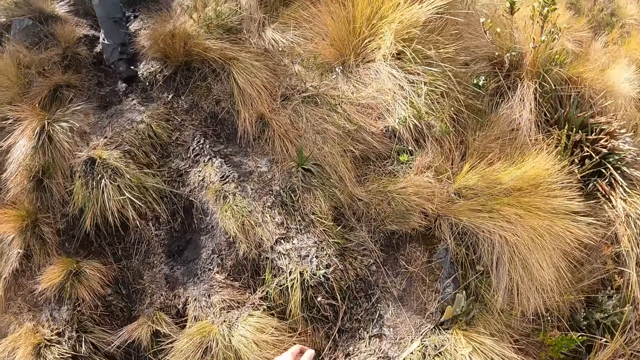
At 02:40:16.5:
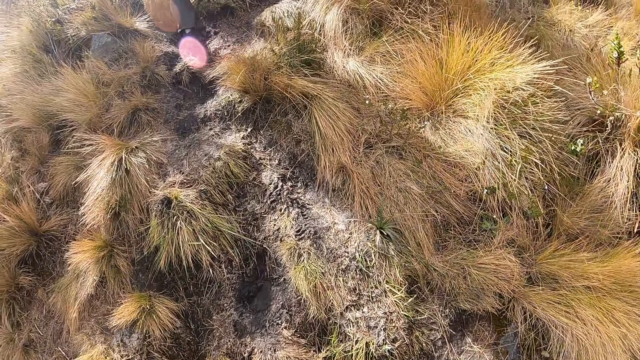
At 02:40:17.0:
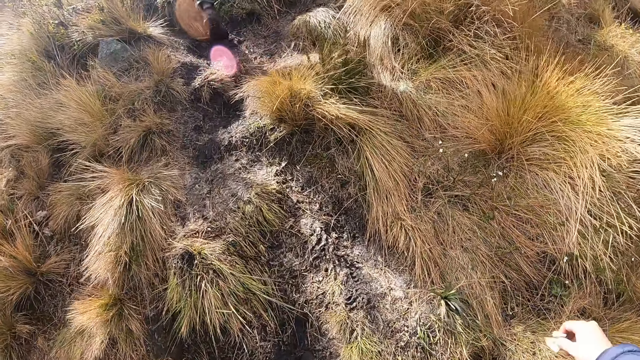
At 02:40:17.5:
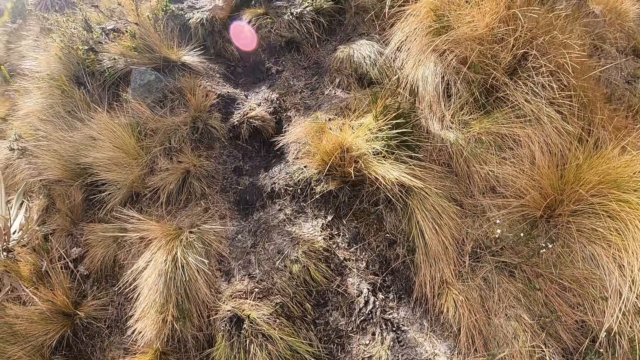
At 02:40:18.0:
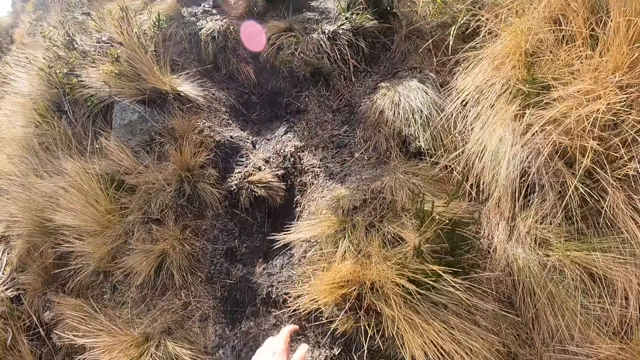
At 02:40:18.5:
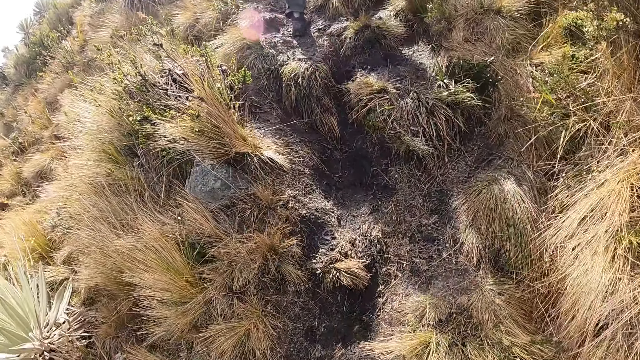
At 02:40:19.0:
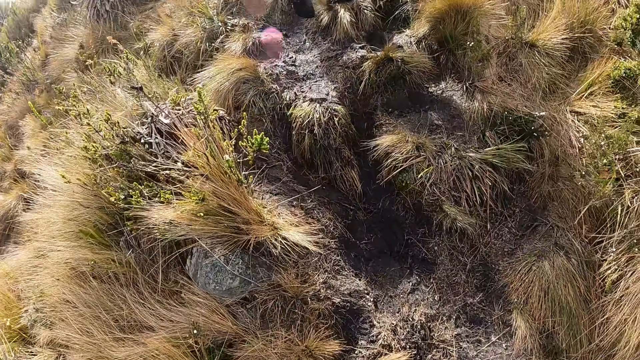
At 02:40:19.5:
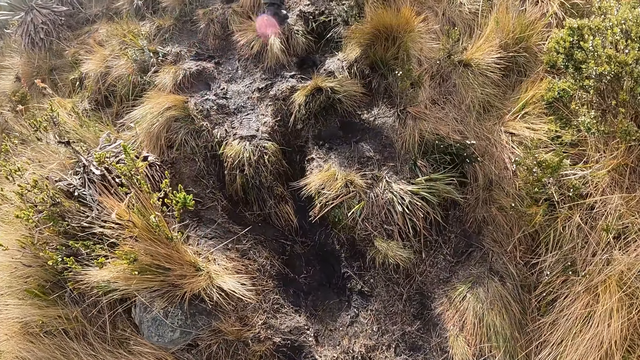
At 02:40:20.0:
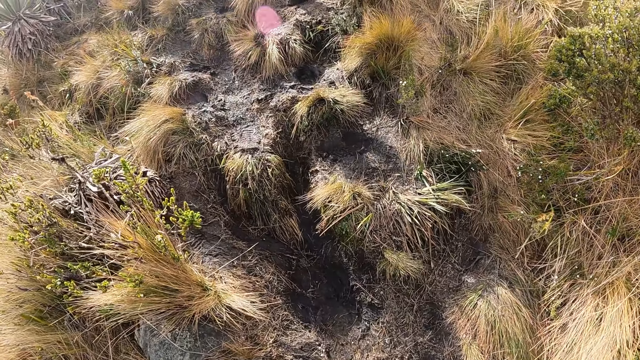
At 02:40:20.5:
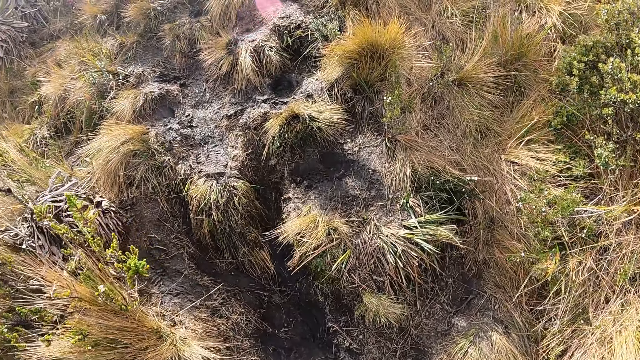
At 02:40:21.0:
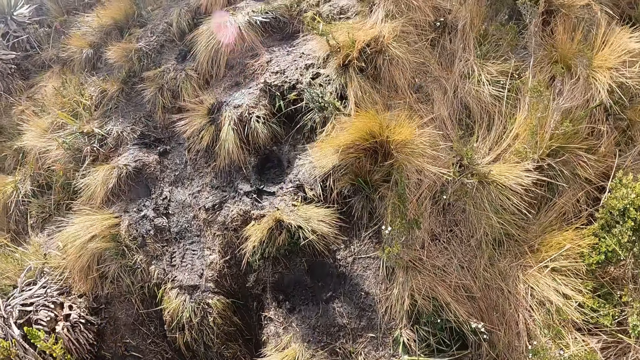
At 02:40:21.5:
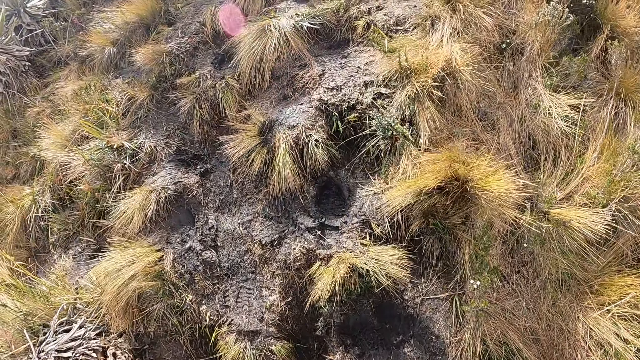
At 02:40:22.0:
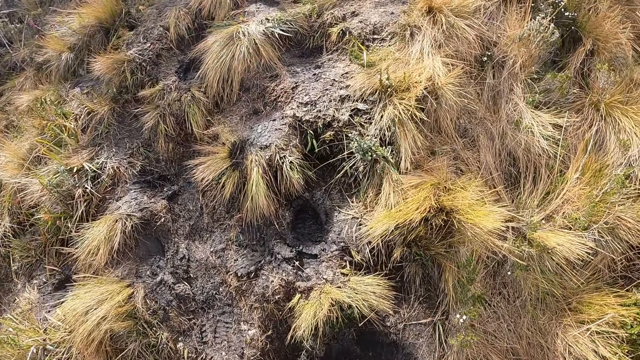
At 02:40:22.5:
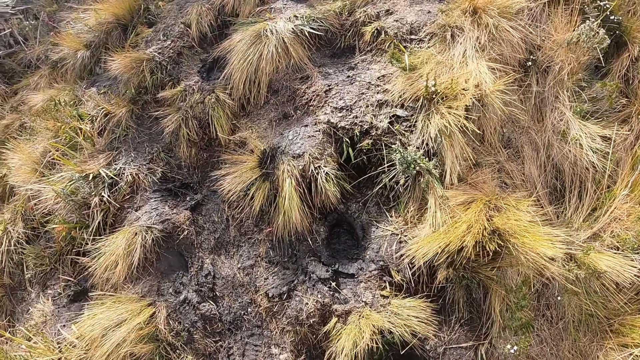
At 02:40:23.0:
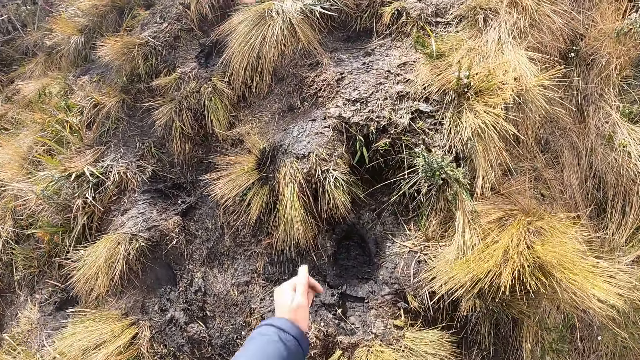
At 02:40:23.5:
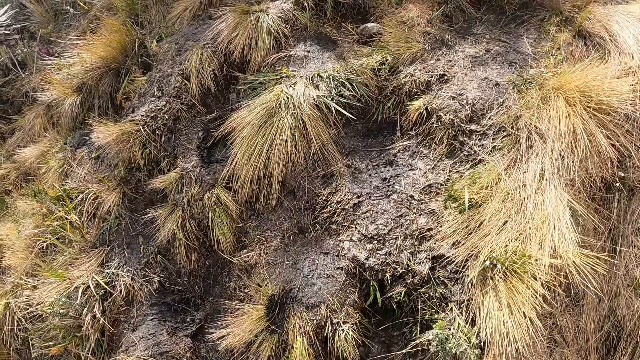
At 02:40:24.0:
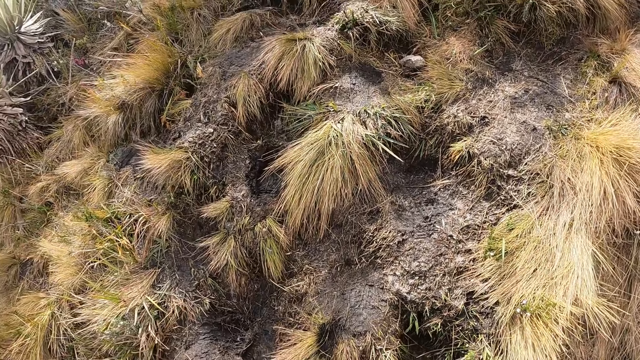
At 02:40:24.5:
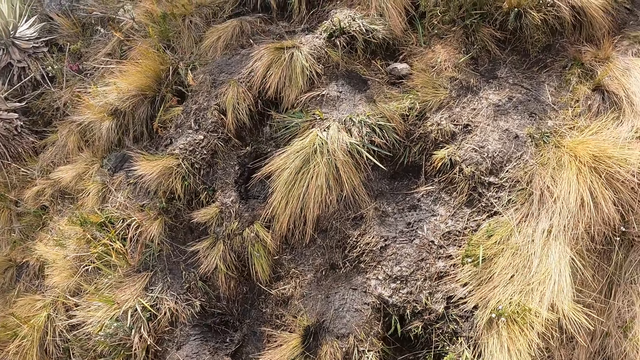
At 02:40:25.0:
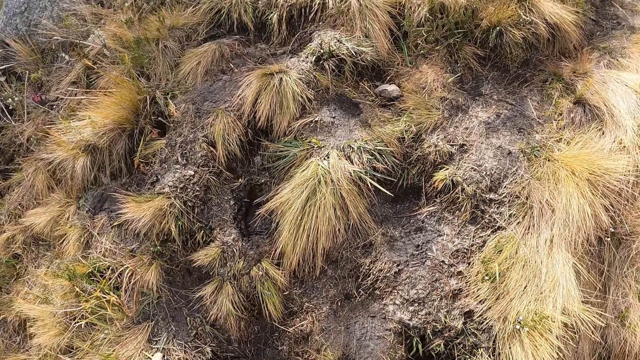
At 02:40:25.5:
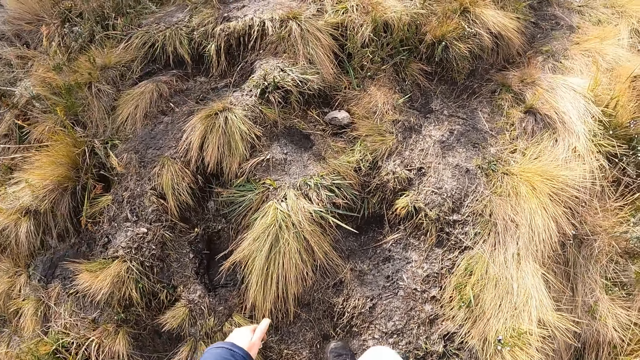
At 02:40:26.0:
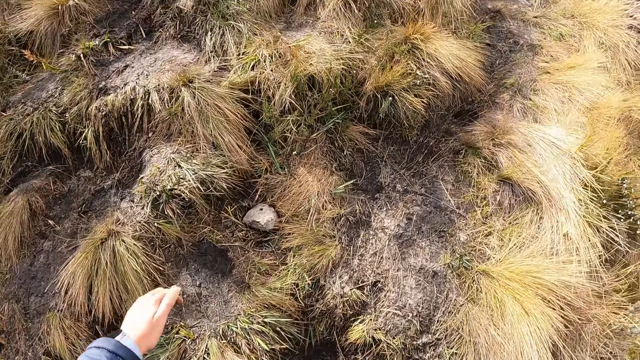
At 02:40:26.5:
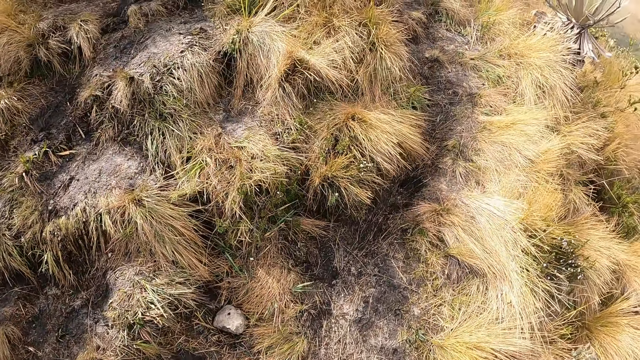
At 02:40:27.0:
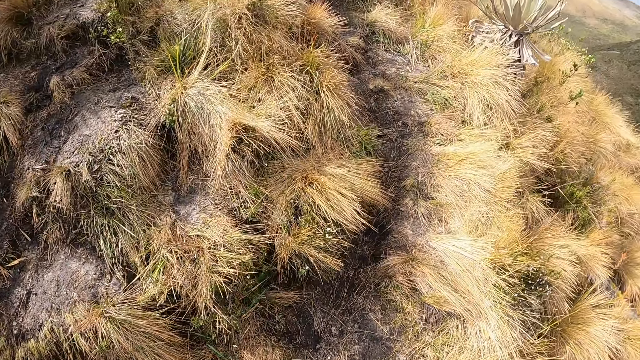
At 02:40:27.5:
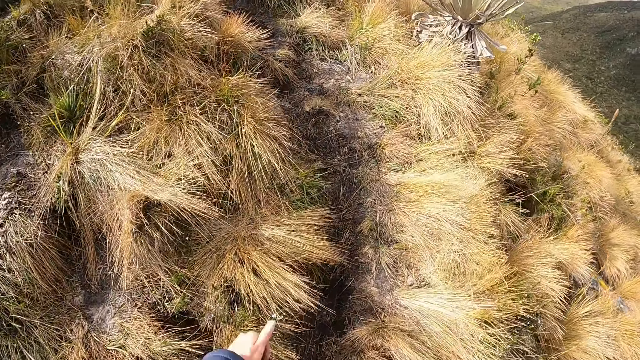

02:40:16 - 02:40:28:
The camera wearer walks. They move their hands.

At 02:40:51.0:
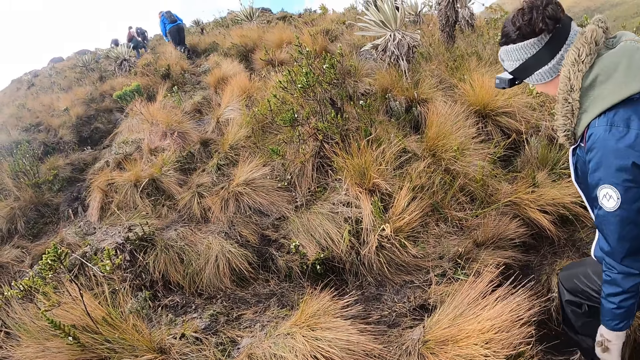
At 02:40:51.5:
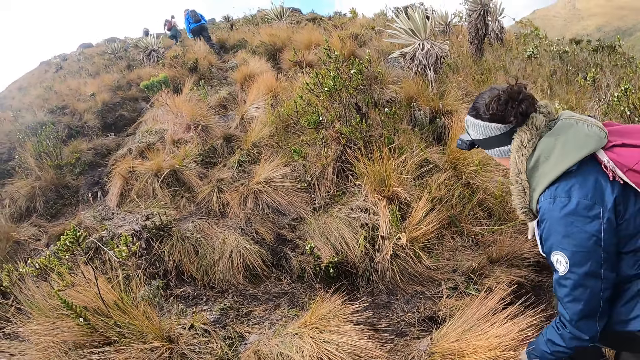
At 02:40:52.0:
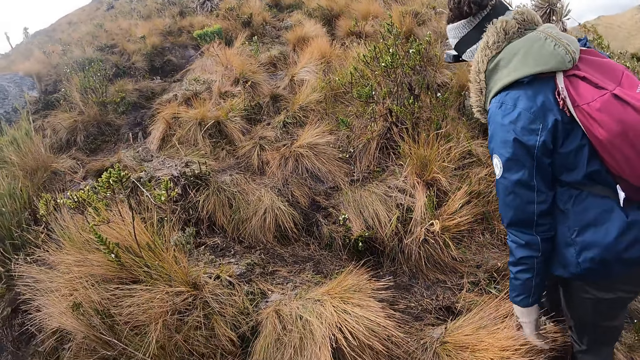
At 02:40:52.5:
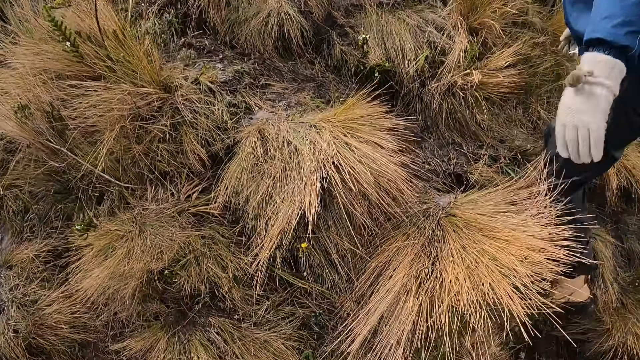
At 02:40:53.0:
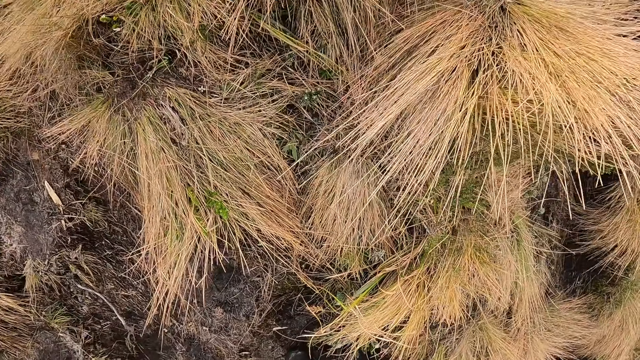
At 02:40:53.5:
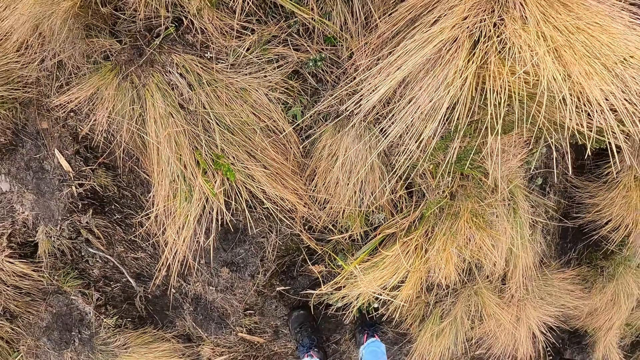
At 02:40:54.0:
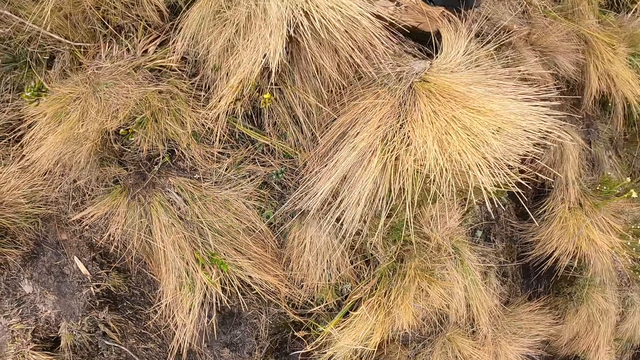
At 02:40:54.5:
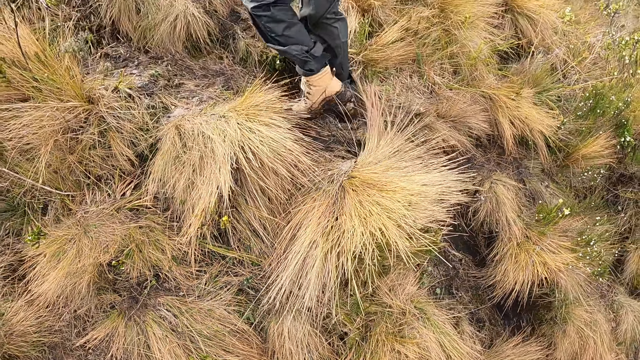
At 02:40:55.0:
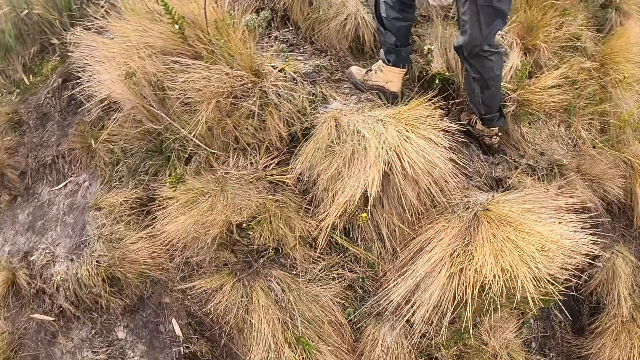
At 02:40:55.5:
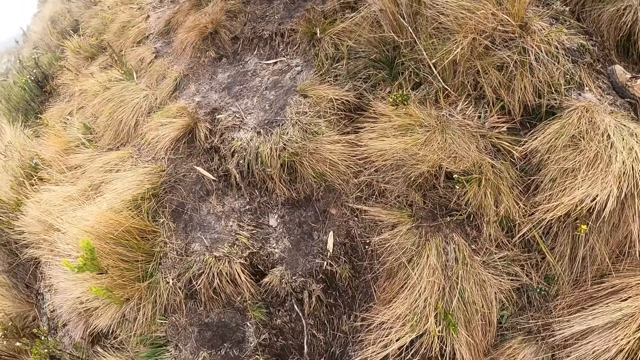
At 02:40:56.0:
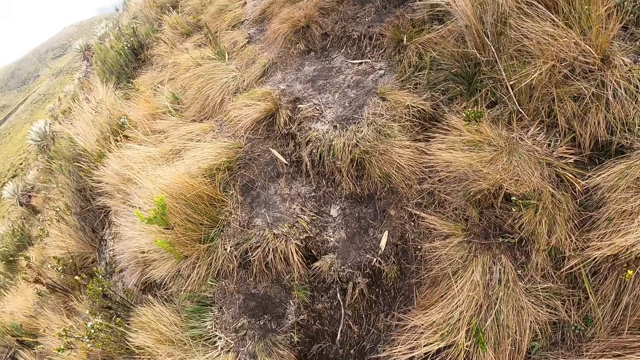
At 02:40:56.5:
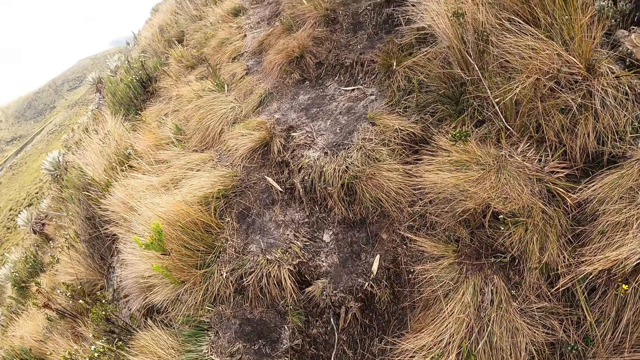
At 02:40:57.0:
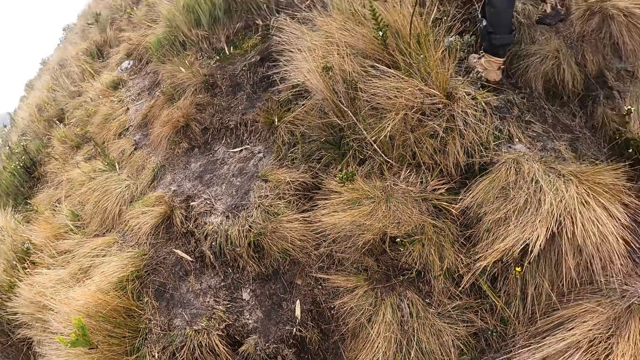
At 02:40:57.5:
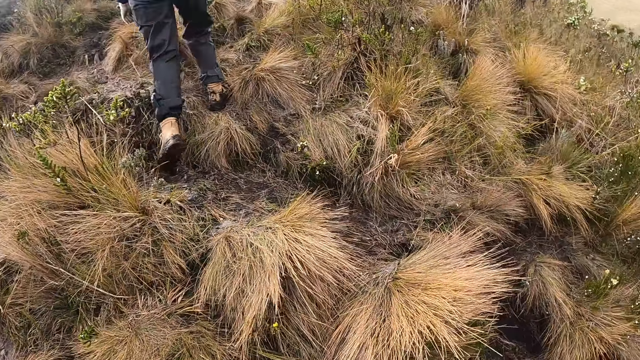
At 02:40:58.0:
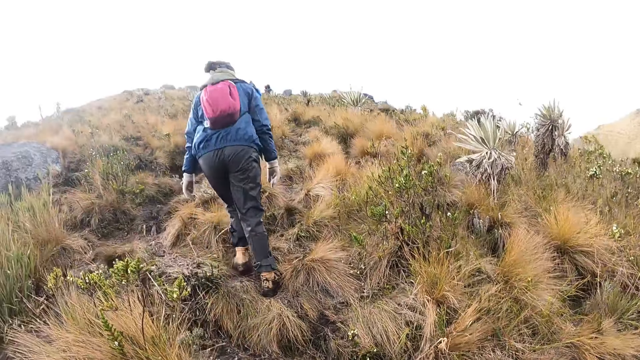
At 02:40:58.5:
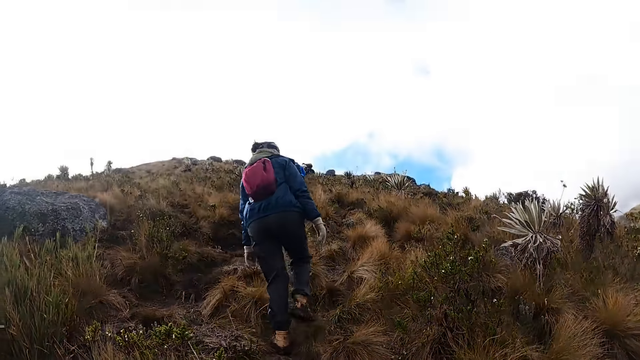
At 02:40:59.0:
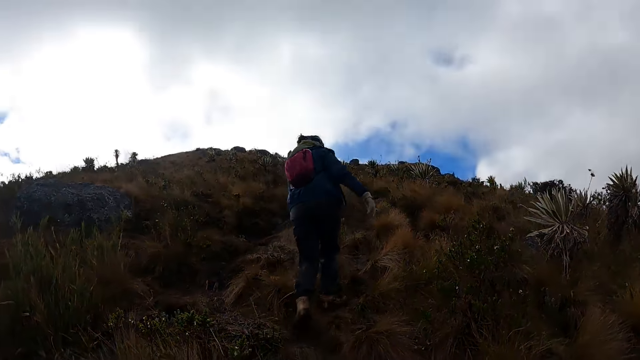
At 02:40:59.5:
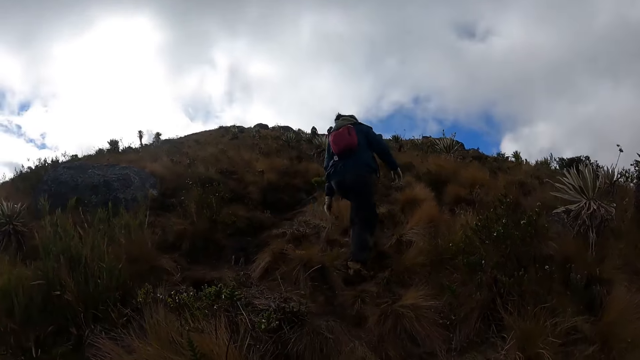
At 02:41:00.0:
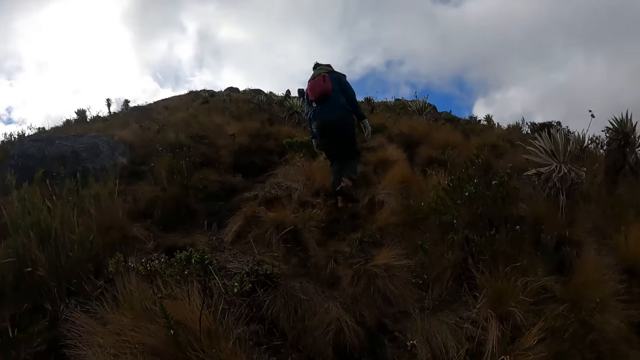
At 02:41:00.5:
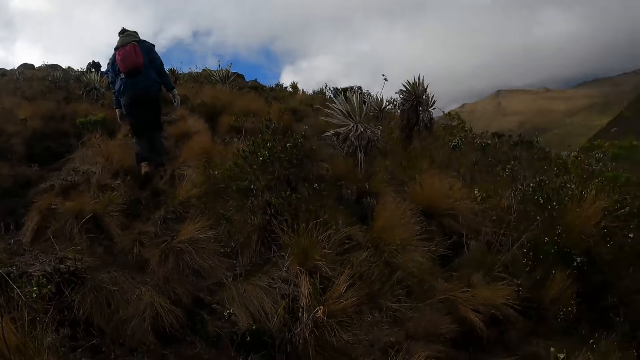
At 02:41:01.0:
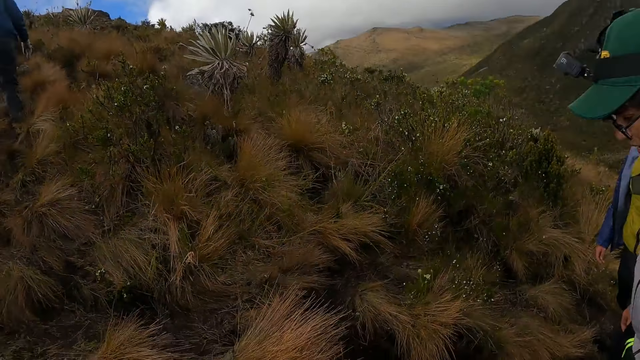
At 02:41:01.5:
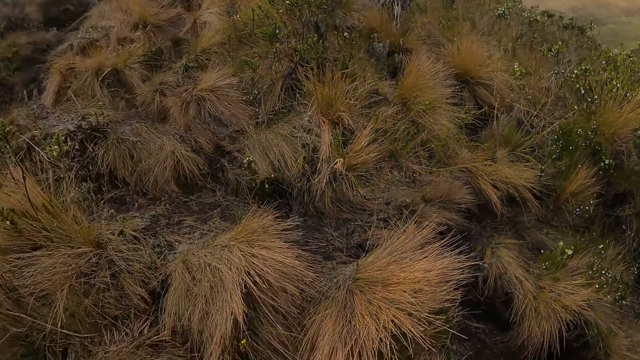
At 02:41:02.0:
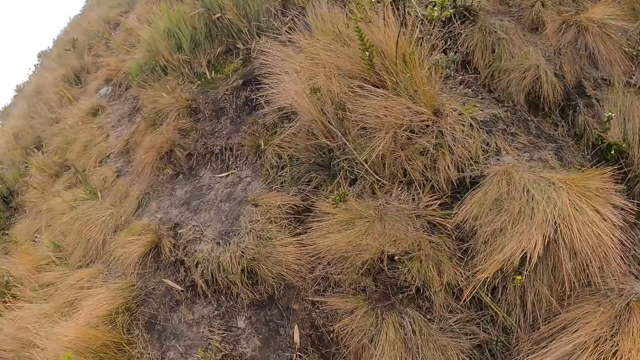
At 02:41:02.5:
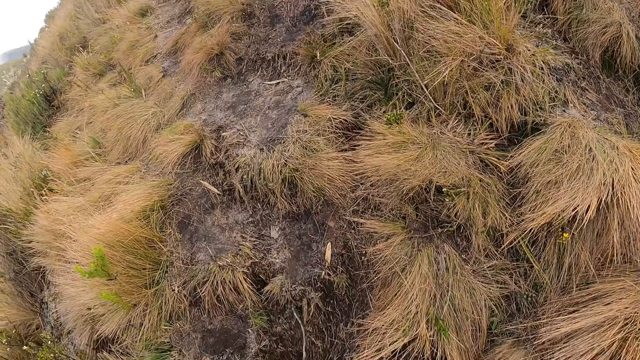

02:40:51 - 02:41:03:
A man walks.
